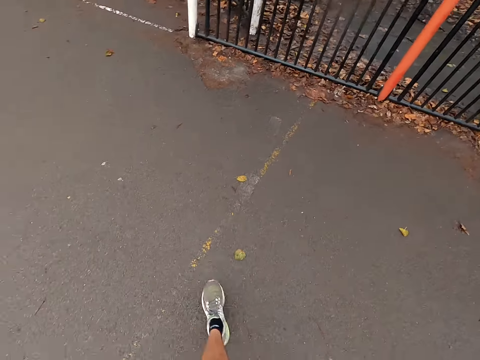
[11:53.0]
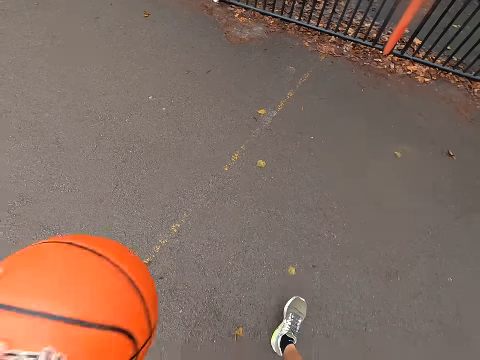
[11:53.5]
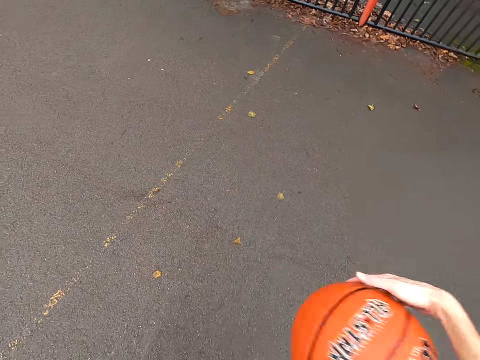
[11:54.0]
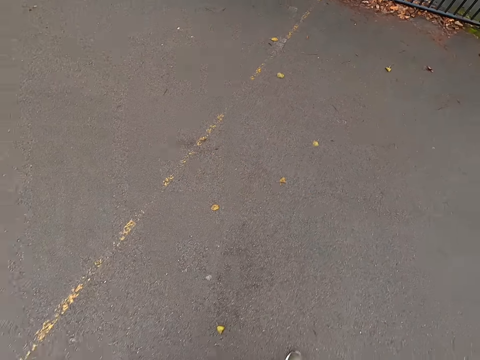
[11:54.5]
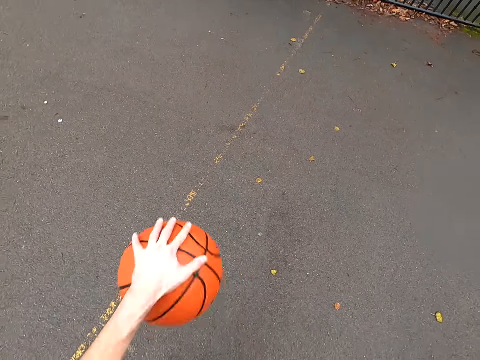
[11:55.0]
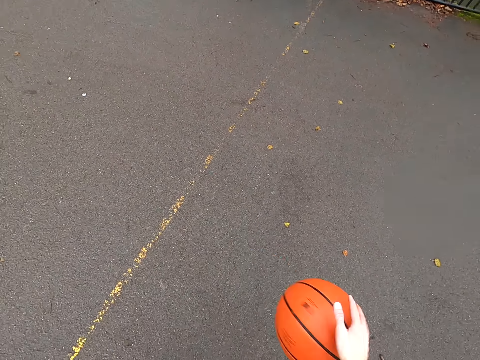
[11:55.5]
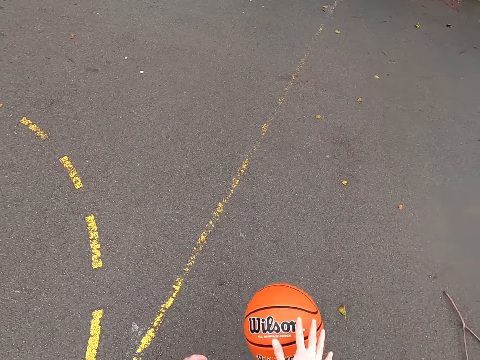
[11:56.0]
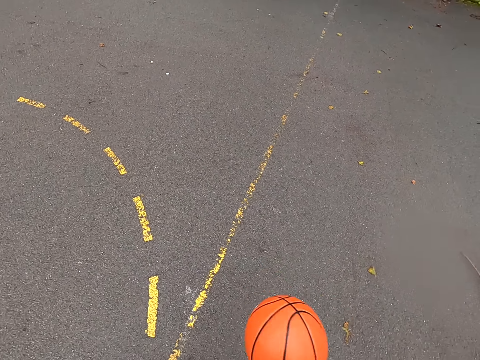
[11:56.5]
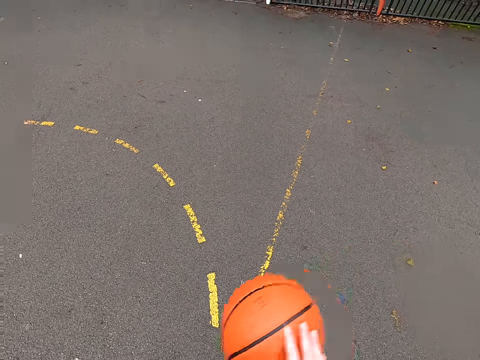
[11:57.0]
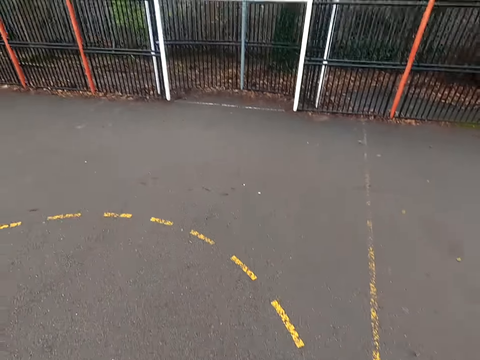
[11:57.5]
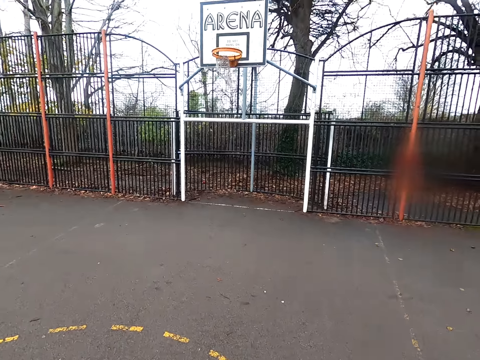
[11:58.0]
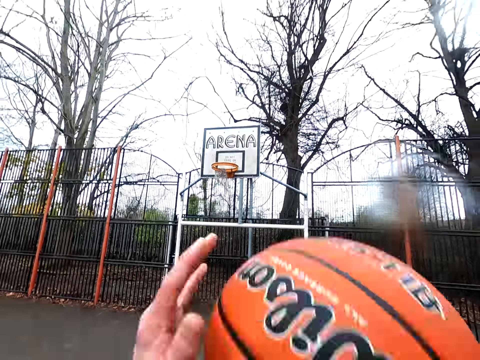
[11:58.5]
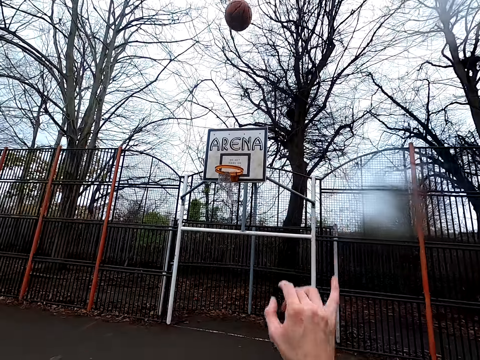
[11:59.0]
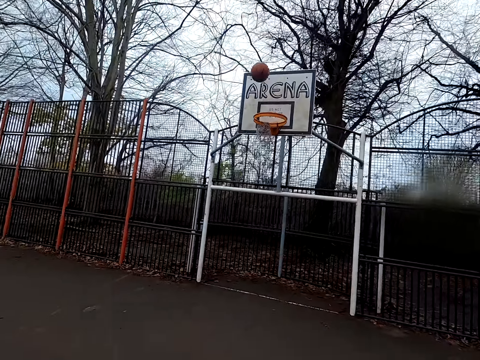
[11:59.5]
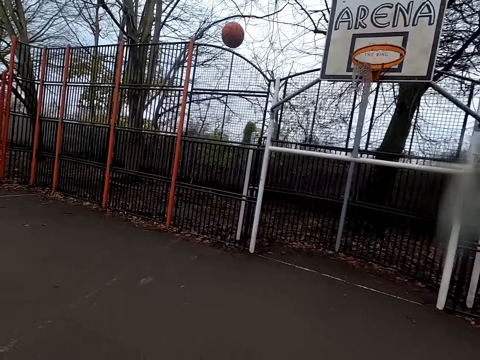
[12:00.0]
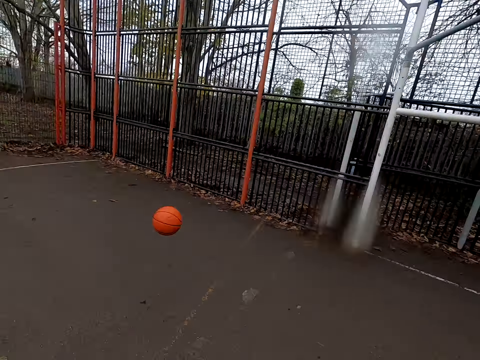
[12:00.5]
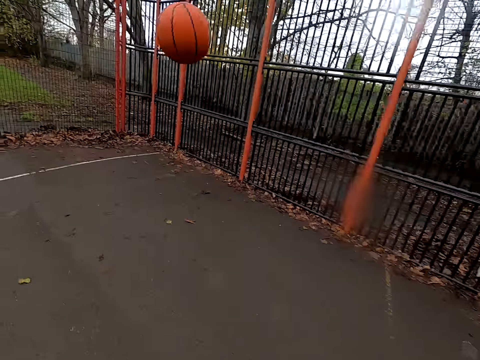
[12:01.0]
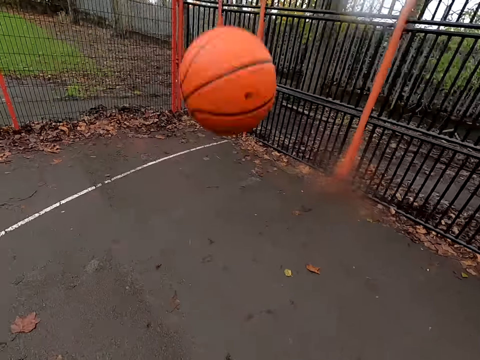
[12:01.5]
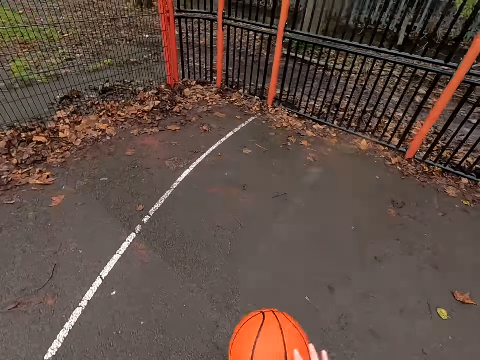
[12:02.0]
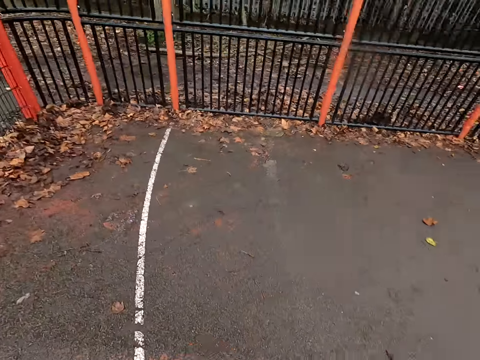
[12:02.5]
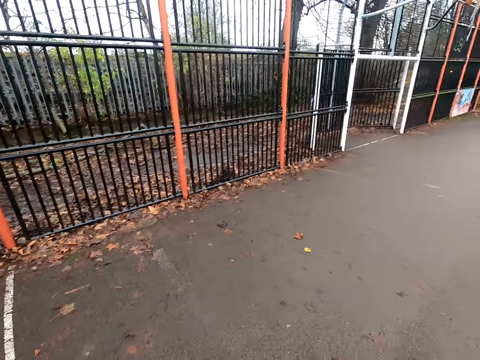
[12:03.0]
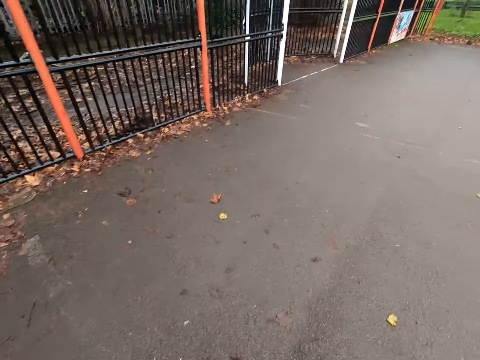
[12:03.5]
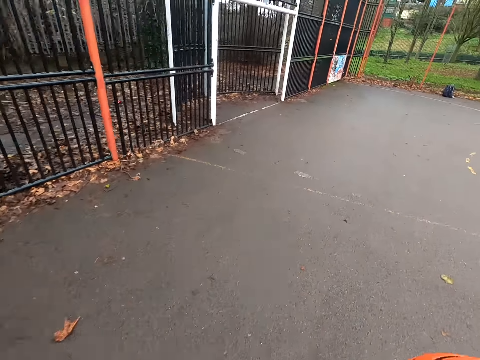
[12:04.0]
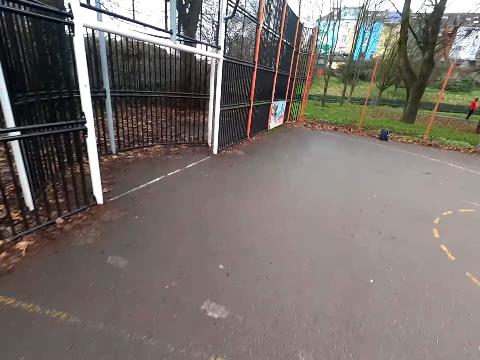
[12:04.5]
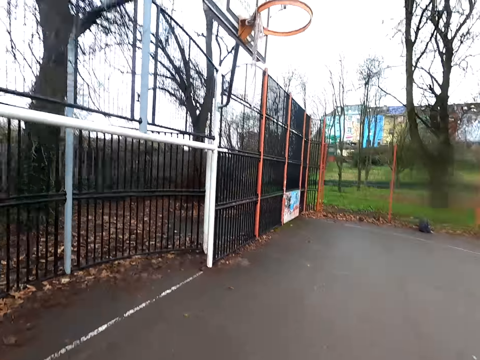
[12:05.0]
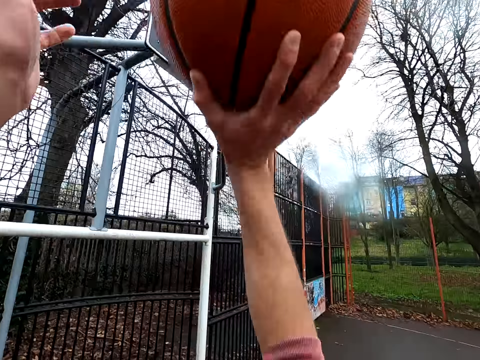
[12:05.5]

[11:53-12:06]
The camera wearer takes the ball, dribbles the ball. They walk around. They bounce the ball. They shoot the ball. They walk around. They run around. They take the ball. They bounce the ball. They walk around.

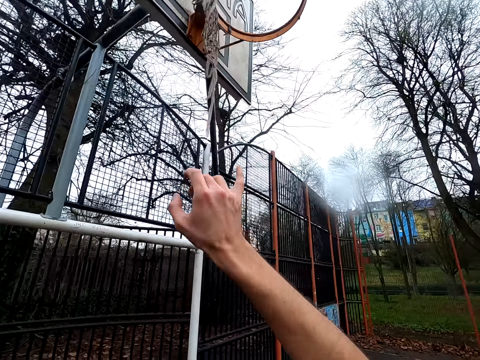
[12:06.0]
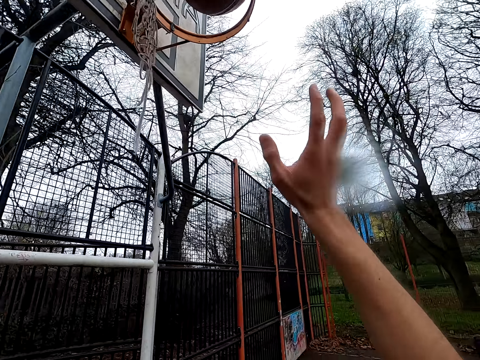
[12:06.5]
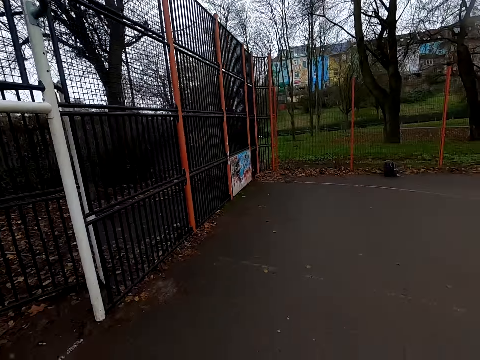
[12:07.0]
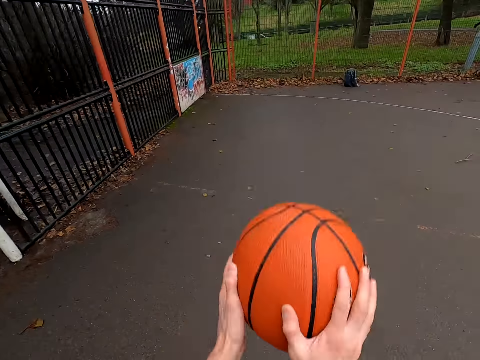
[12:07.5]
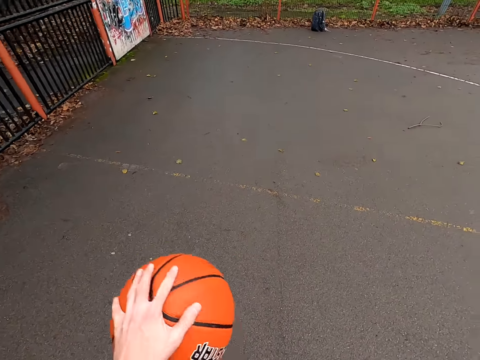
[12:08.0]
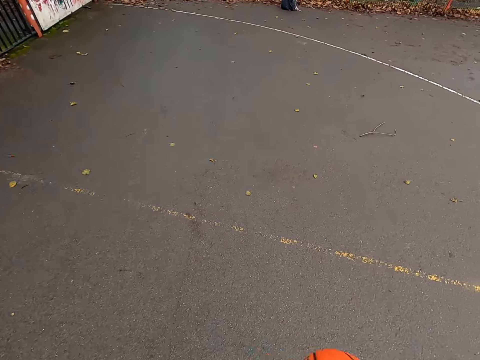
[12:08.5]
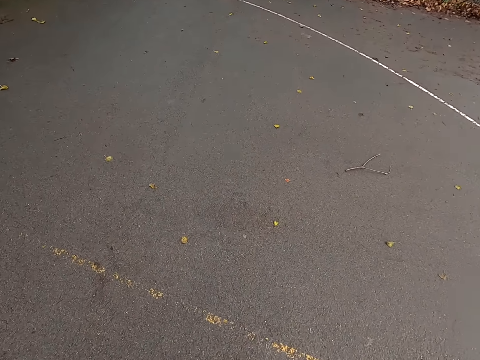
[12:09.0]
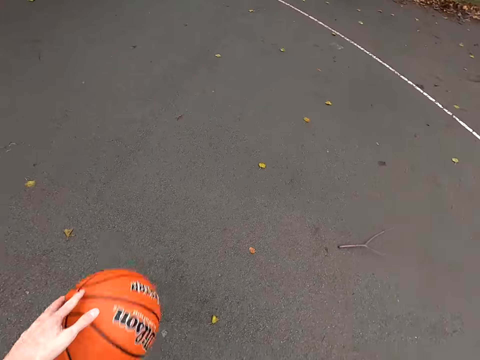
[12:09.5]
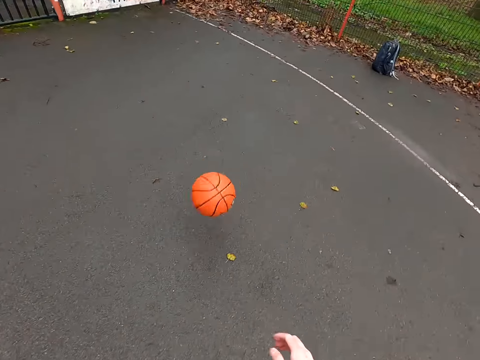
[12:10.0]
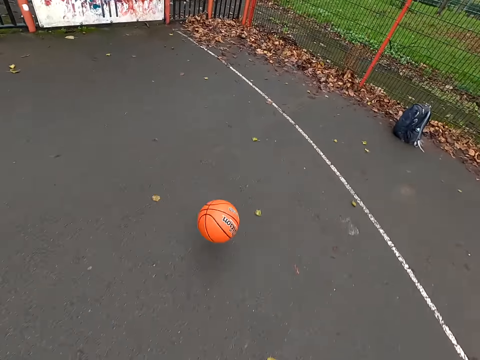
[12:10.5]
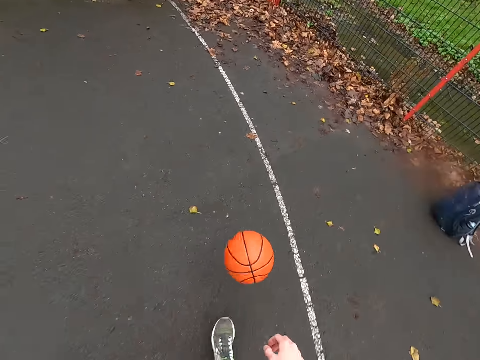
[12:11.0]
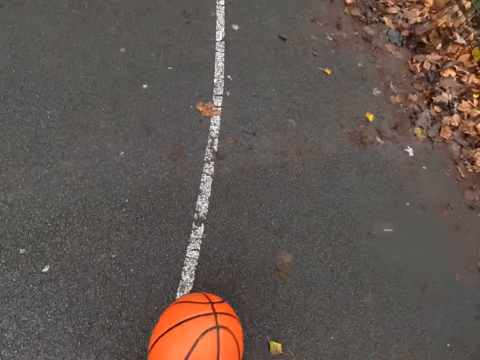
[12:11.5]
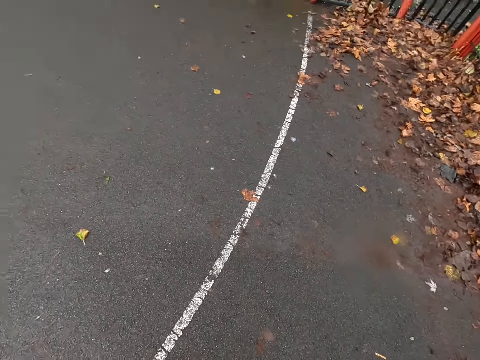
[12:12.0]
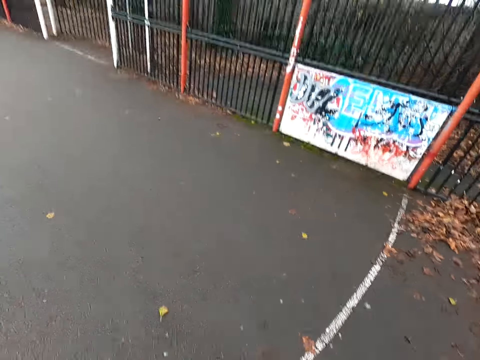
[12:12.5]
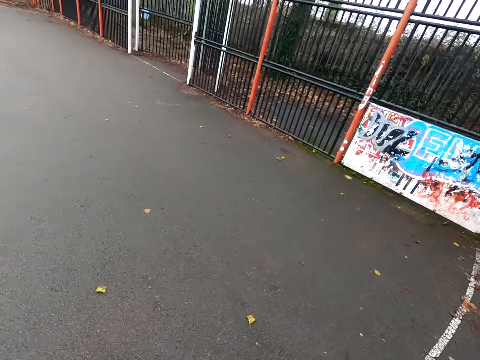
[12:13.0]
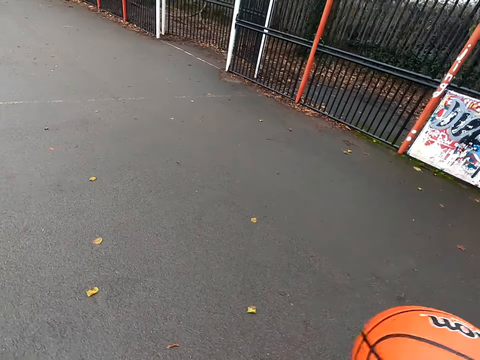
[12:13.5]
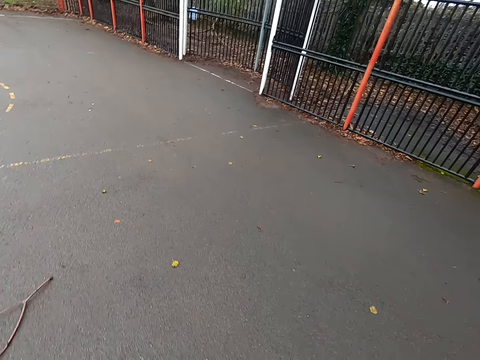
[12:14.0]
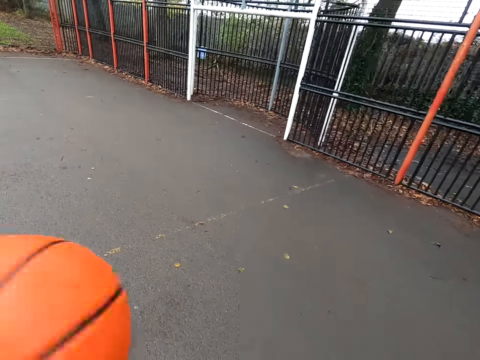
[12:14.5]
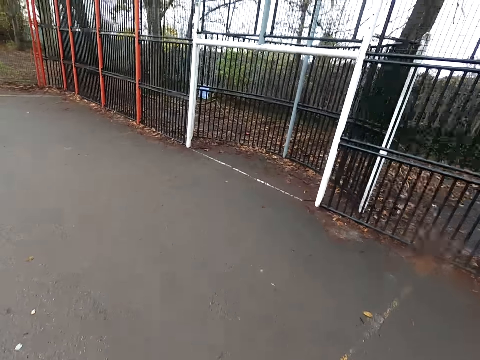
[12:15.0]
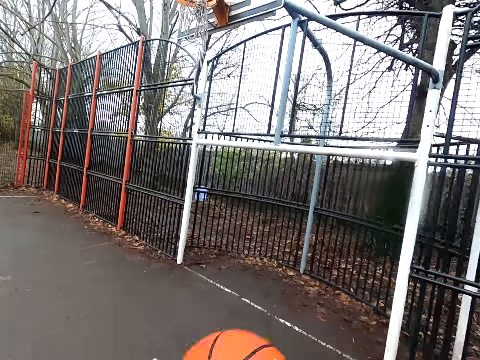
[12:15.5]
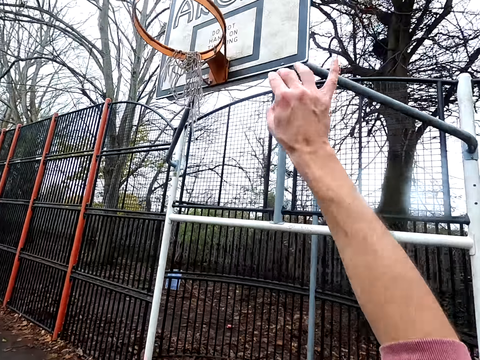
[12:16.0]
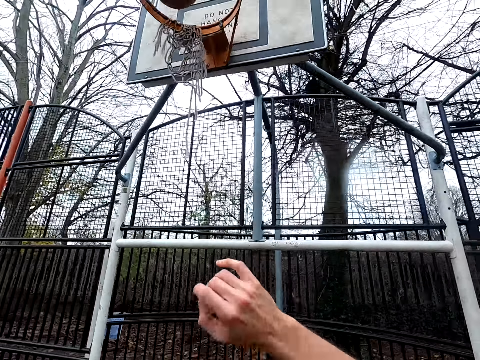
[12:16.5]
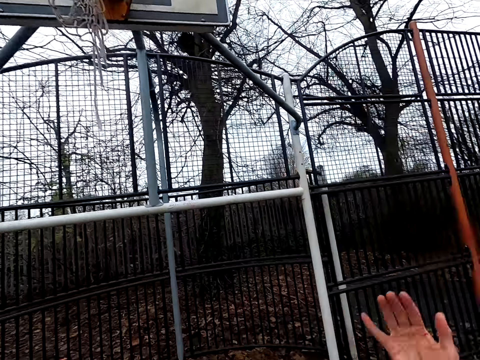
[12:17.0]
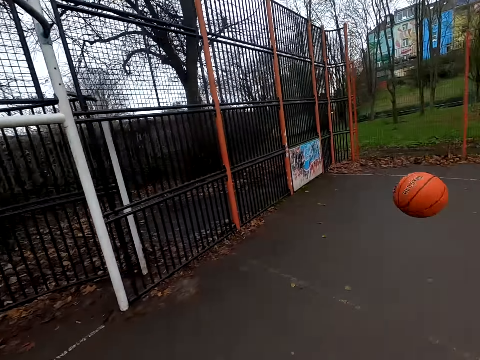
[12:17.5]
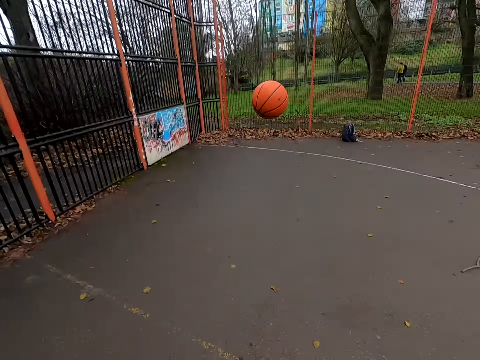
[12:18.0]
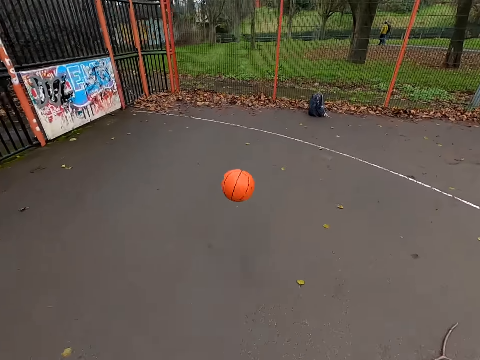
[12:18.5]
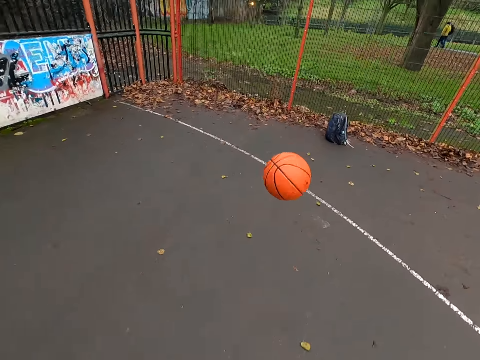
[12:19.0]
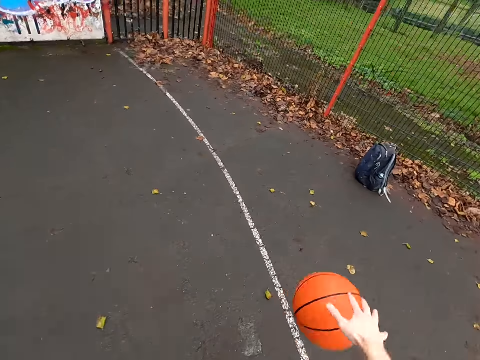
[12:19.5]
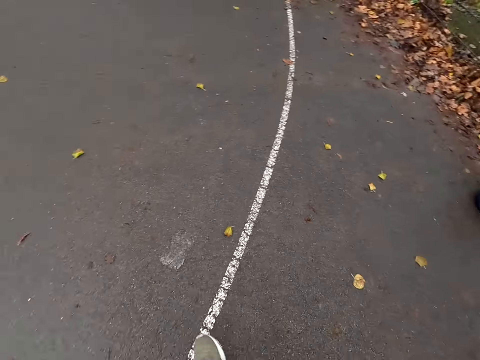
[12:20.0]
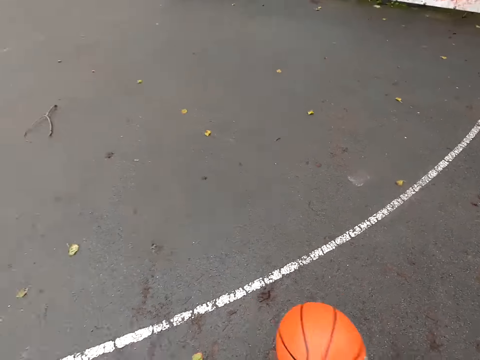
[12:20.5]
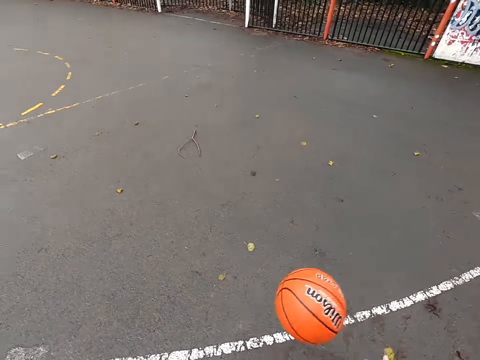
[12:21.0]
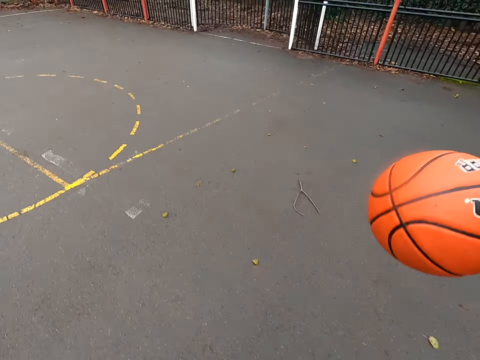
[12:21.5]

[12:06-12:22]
The camera wearer shoots the ball. They take the ball. They pick up the phone. They dribble the ball. They walk around. They throw the ball on the ground. They walk around. They take the ball. They walk around. They dribble the ball. They shoot the ball. They take the ball. They walk around. They run around. They take the ball. They dribble the ball.
